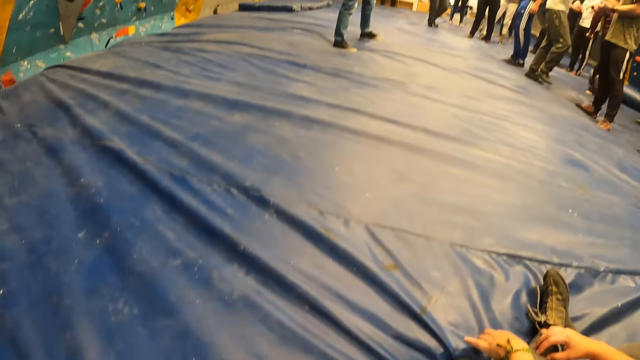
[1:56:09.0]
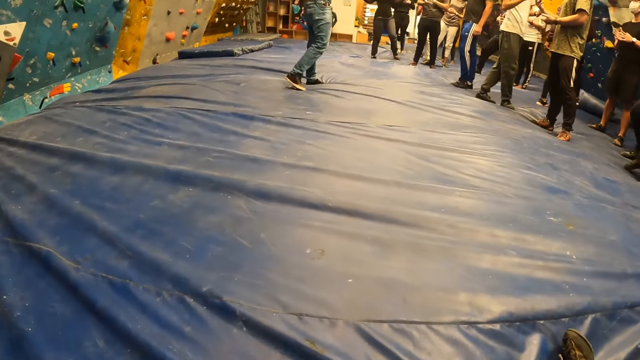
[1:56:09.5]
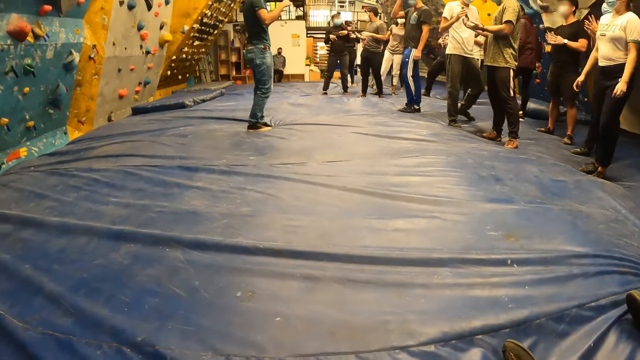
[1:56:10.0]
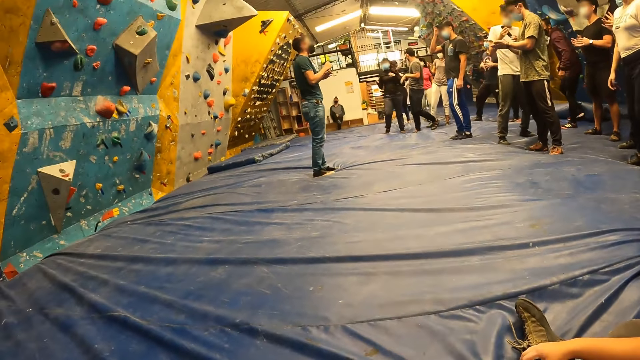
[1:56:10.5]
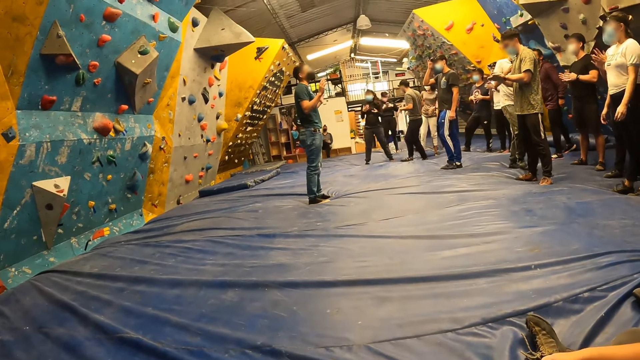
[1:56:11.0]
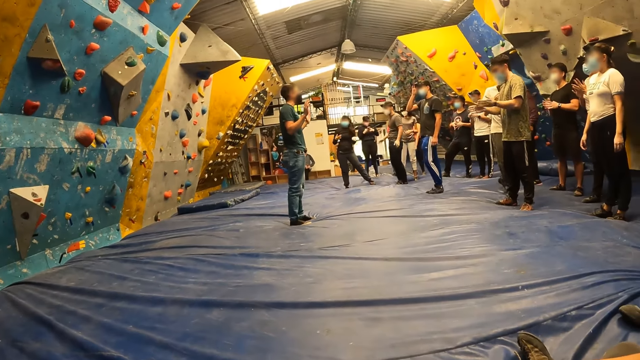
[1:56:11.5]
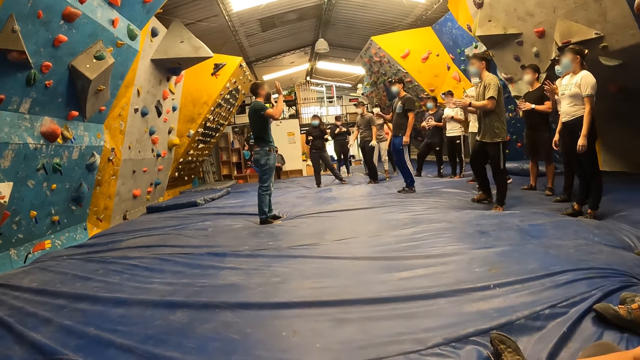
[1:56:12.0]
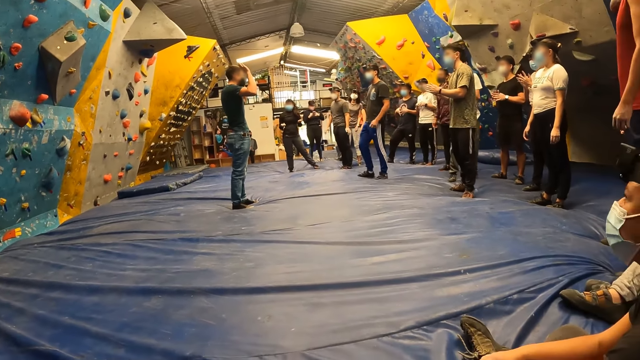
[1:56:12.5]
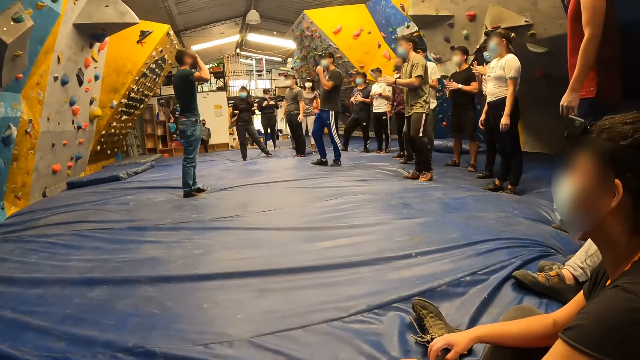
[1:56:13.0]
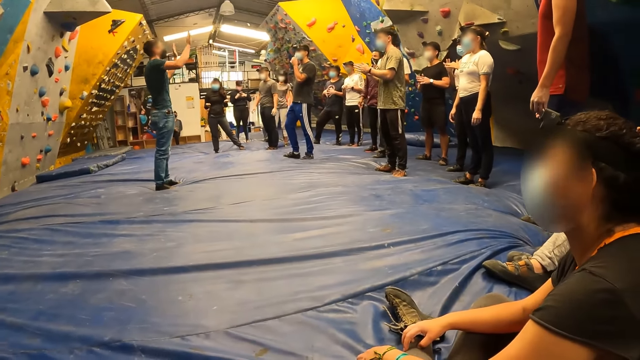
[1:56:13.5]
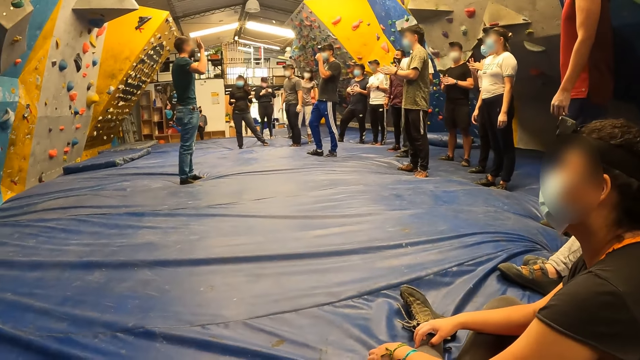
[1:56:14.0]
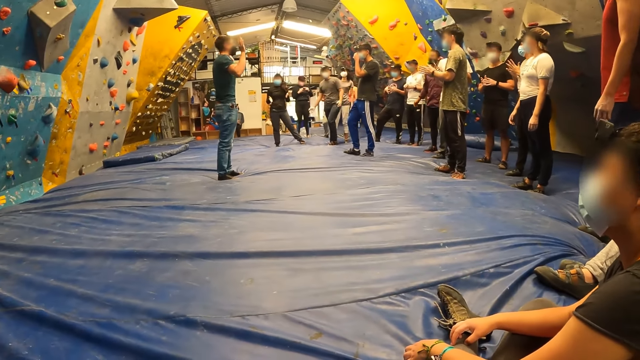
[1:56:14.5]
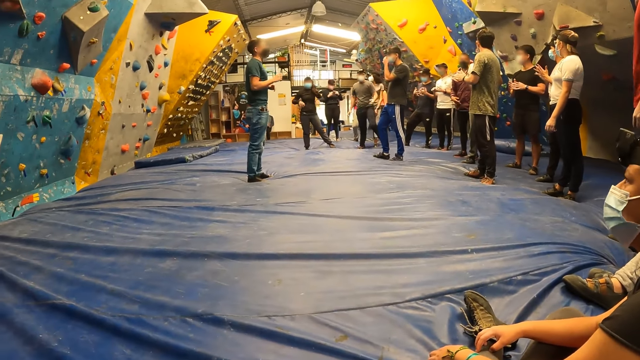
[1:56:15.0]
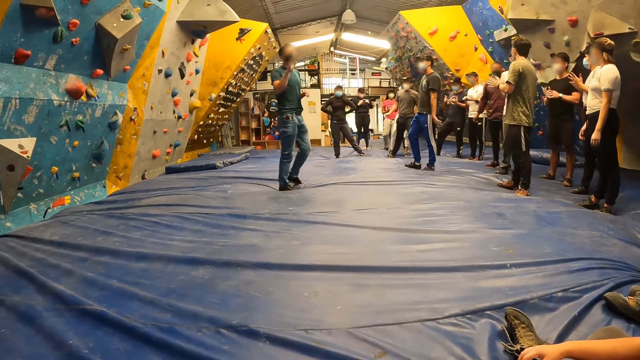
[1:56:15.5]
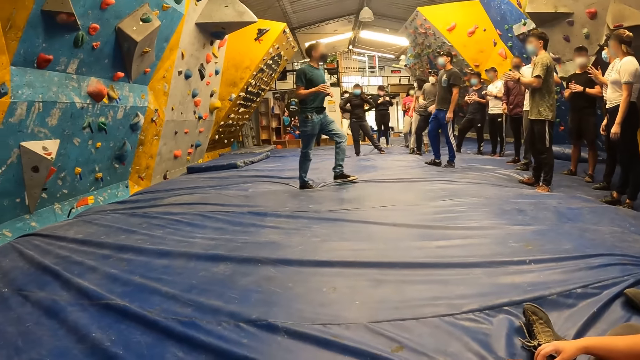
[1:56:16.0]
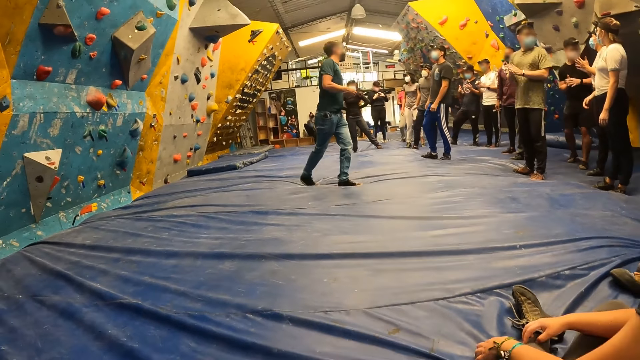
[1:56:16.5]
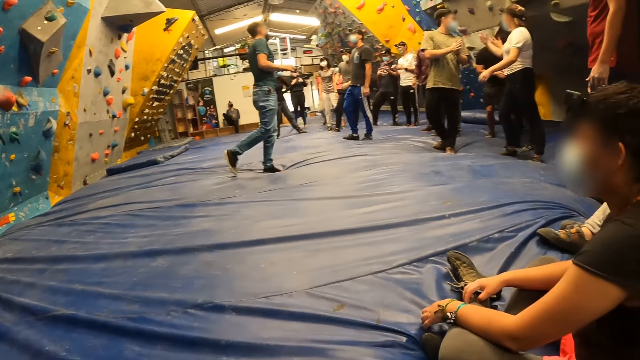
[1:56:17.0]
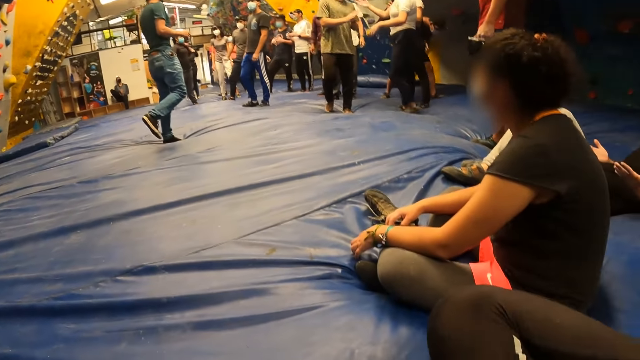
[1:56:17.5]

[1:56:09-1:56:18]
The camera wearer looks around.

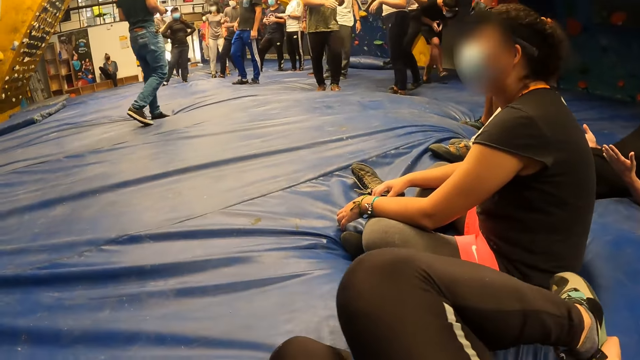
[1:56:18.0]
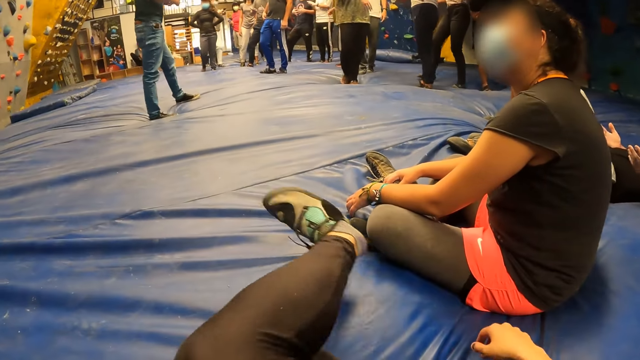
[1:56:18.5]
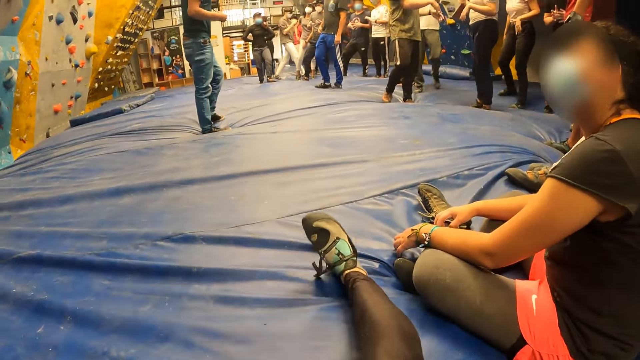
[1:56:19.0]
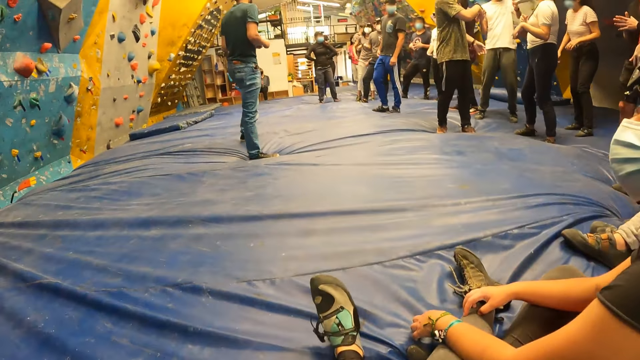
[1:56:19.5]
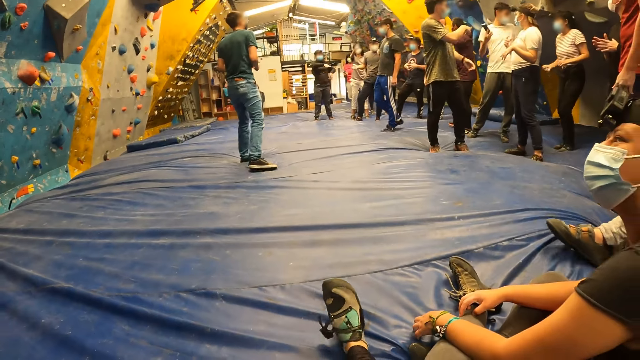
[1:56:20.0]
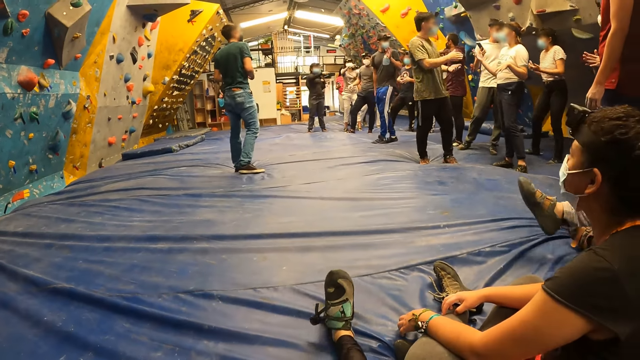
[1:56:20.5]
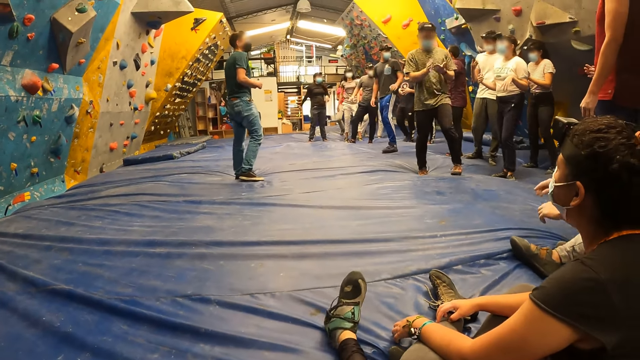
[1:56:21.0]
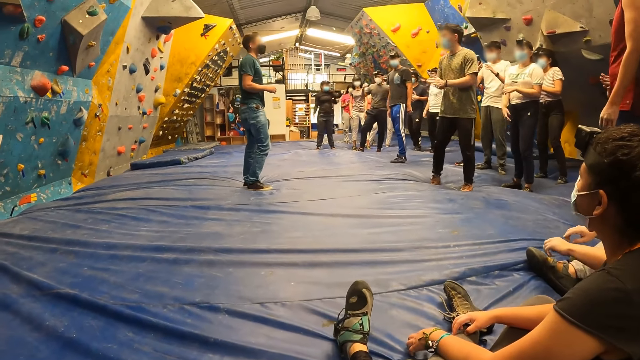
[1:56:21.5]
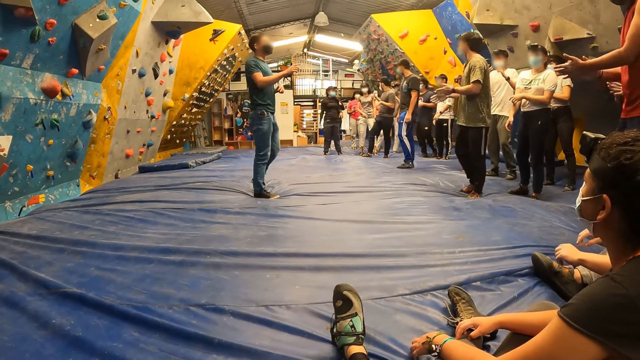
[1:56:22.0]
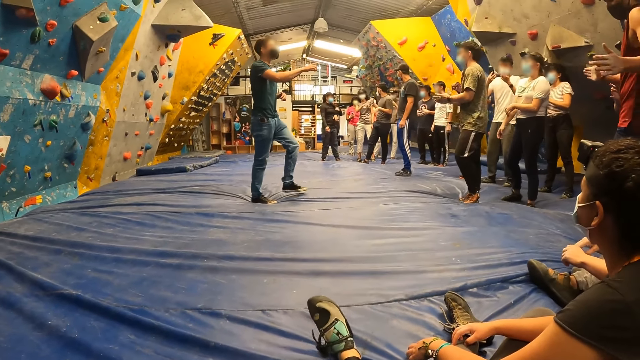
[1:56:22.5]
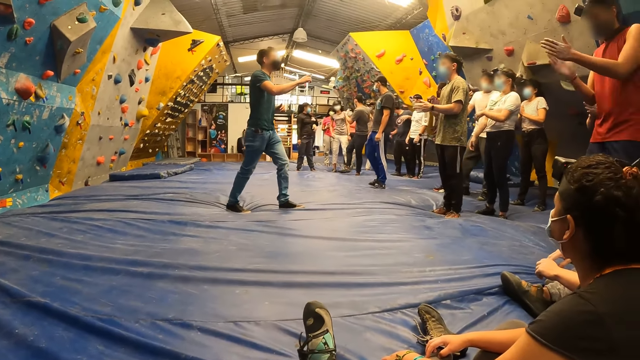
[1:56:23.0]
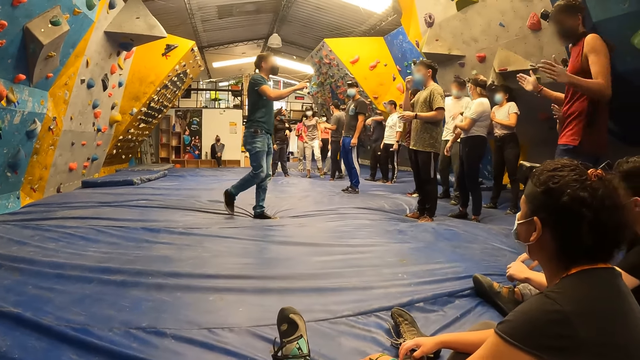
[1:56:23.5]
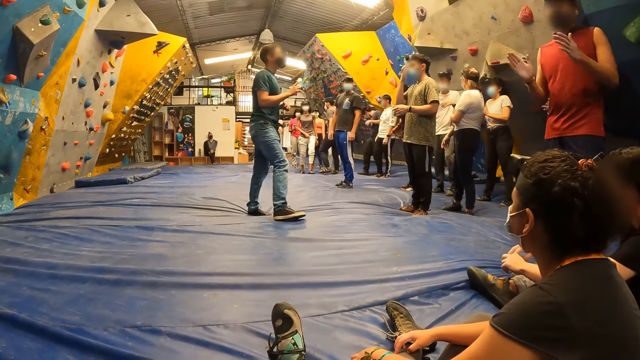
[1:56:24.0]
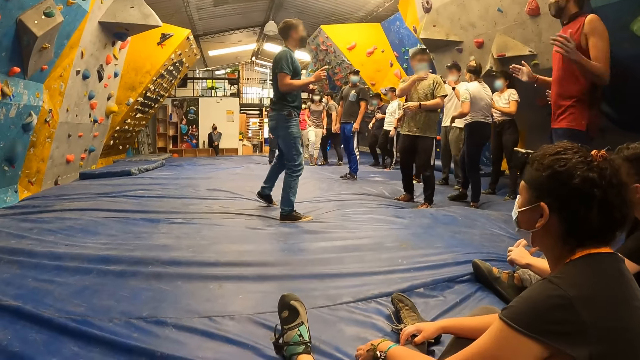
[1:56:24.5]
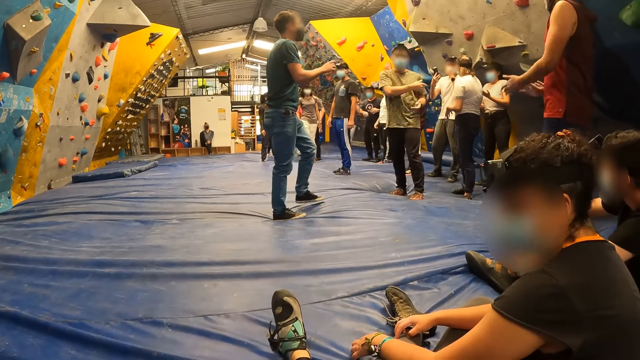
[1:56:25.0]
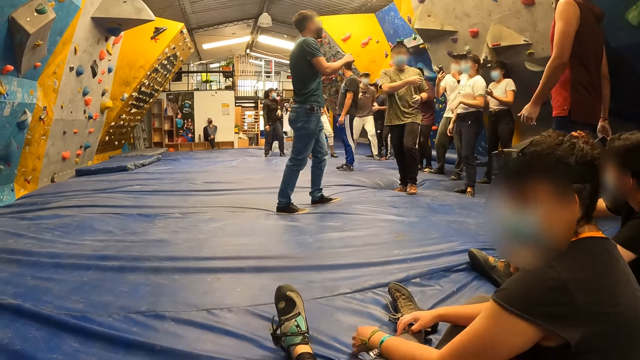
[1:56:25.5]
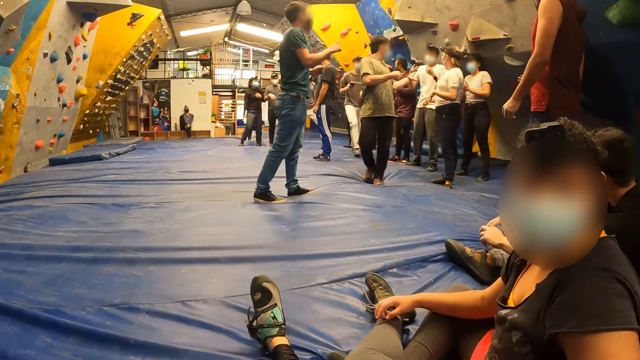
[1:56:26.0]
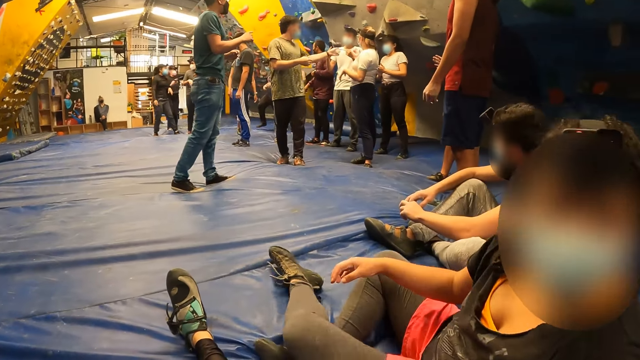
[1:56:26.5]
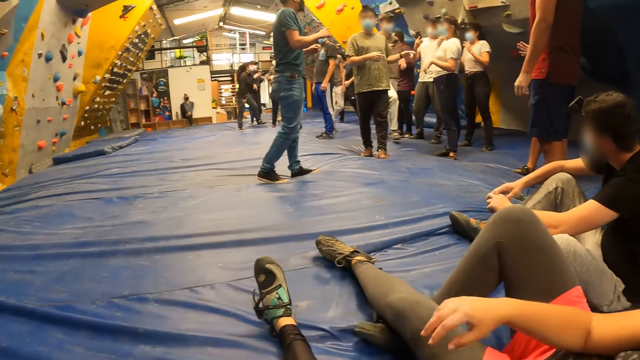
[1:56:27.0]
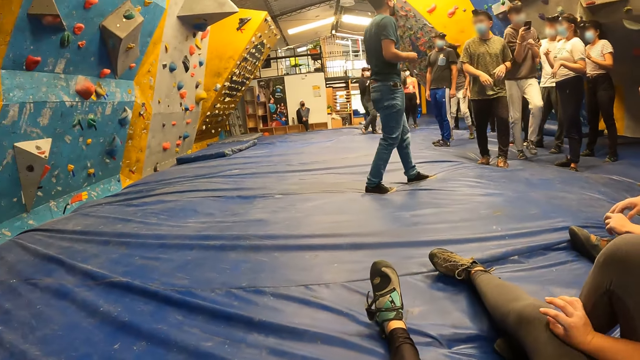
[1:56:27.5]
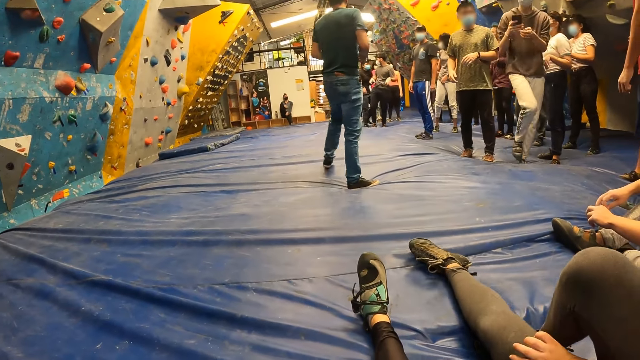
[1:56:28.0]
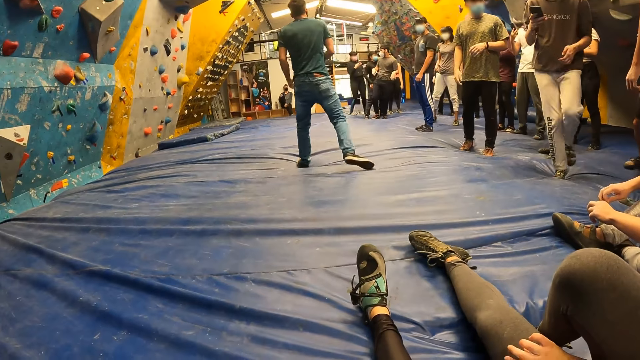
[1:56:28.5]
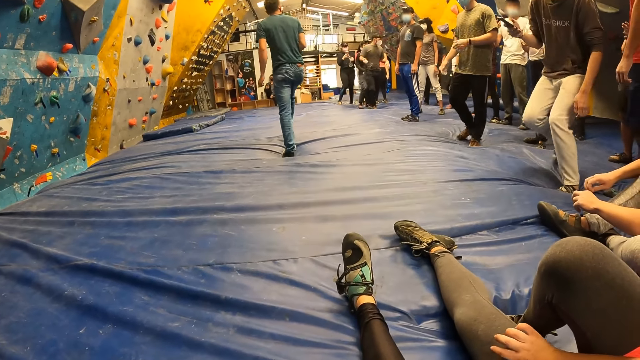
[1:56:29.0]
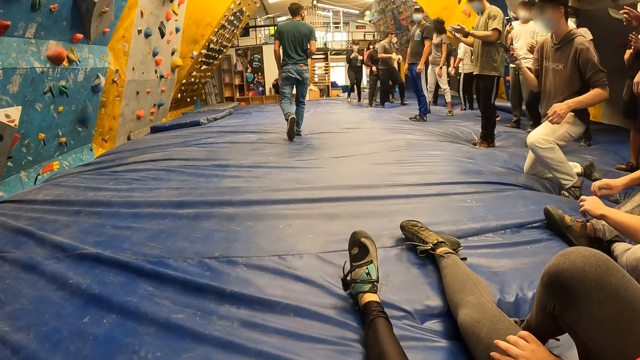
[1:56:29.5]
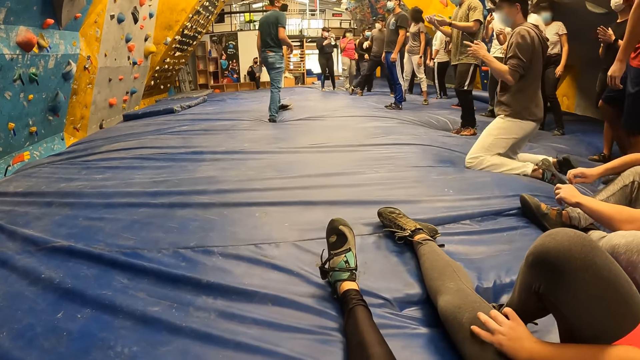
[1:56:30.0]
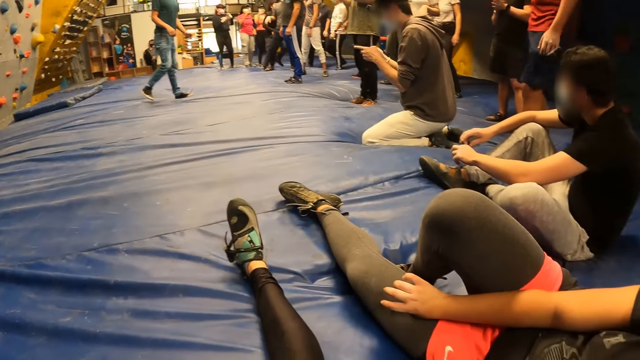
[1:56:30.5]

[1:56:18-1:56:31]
The camera wearer sits down on the bouncing castle. They look around, and interact with the woman. The woman leans back.
